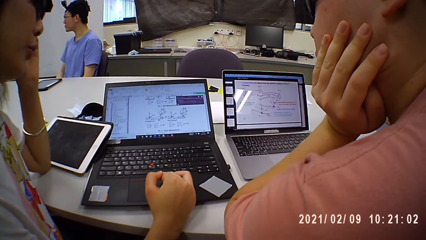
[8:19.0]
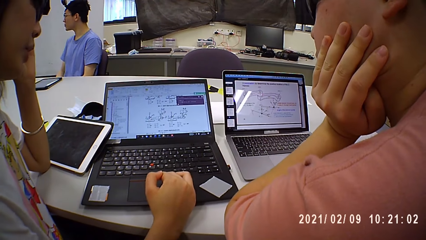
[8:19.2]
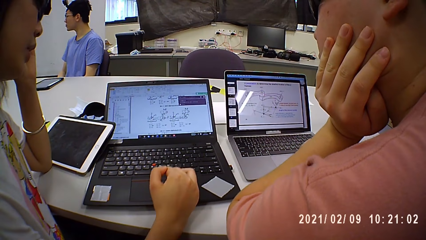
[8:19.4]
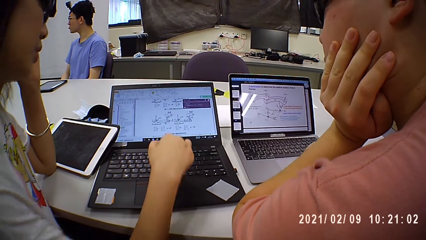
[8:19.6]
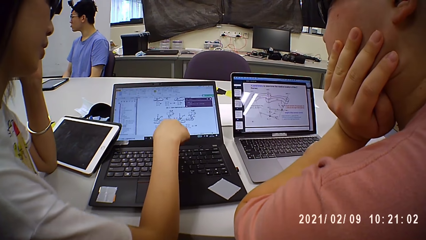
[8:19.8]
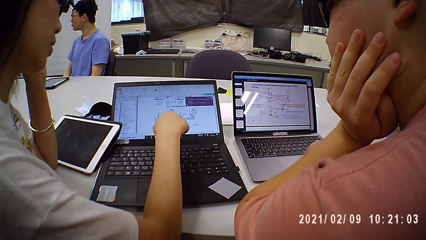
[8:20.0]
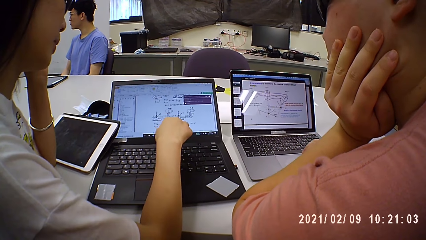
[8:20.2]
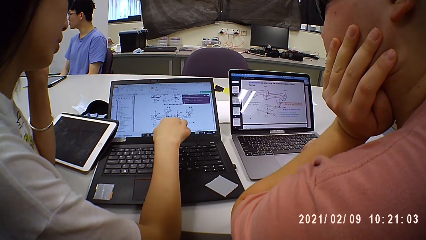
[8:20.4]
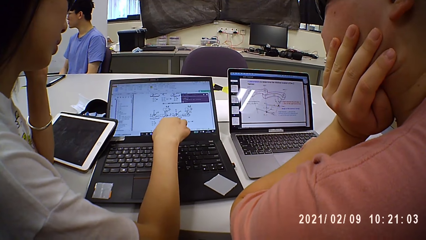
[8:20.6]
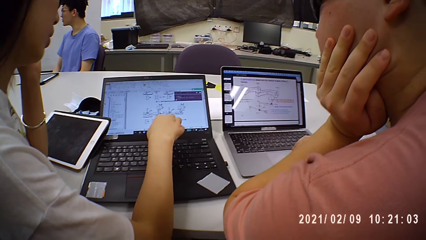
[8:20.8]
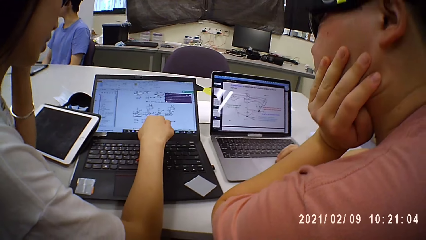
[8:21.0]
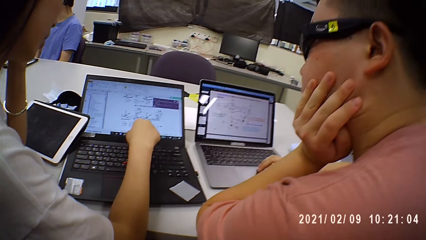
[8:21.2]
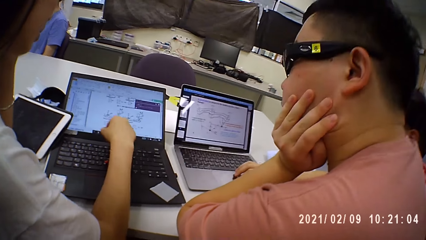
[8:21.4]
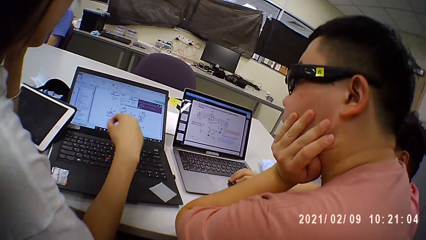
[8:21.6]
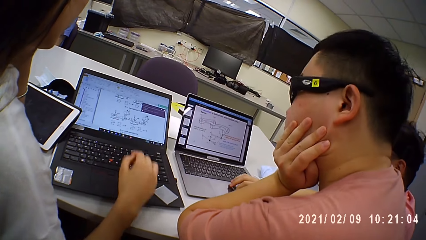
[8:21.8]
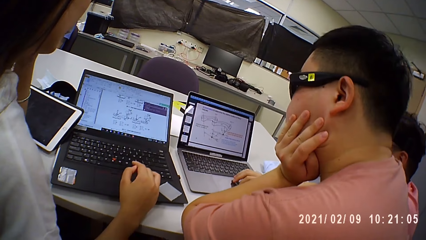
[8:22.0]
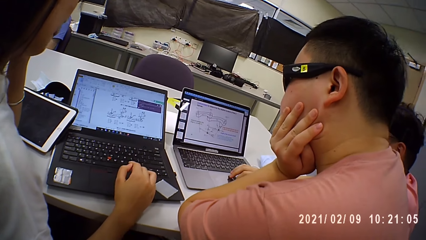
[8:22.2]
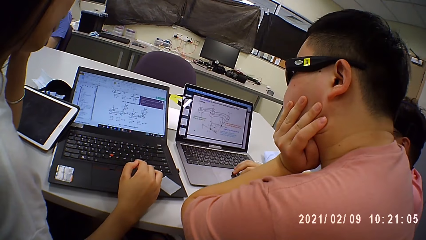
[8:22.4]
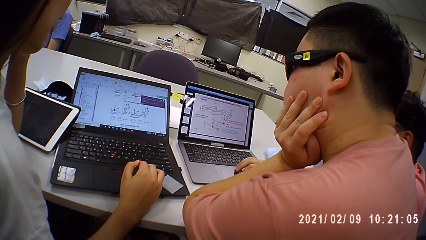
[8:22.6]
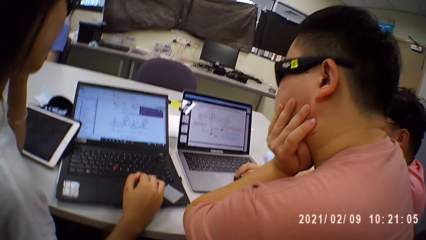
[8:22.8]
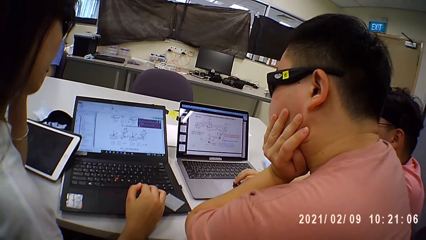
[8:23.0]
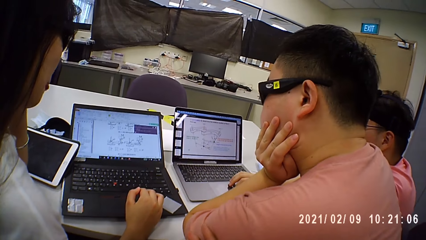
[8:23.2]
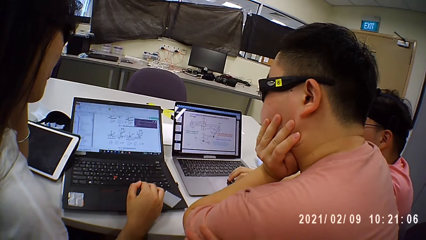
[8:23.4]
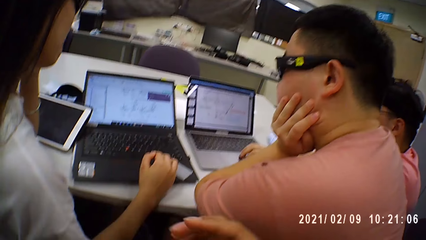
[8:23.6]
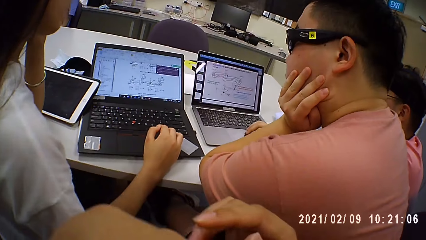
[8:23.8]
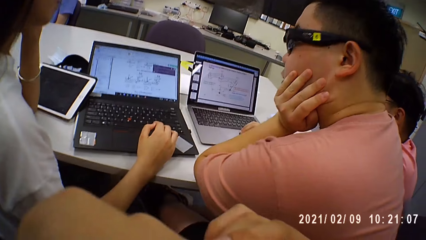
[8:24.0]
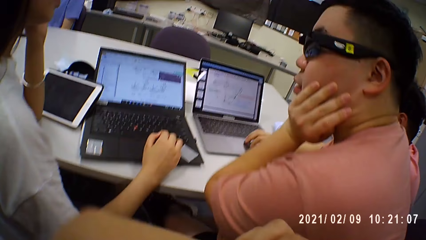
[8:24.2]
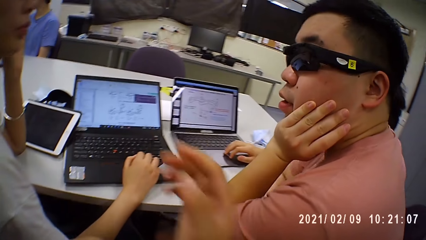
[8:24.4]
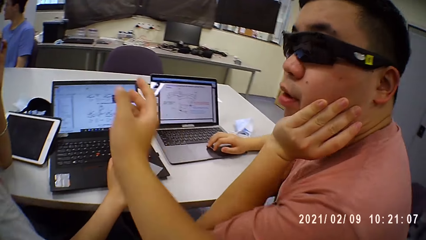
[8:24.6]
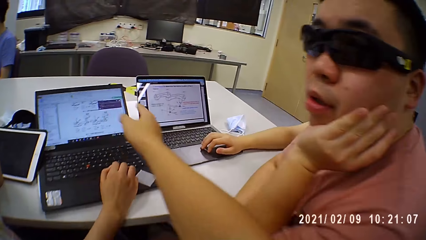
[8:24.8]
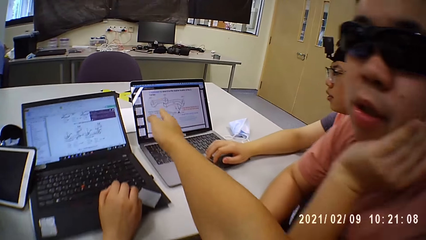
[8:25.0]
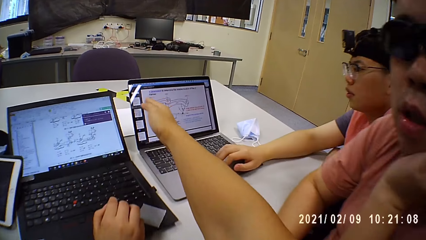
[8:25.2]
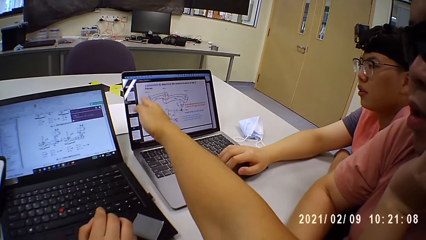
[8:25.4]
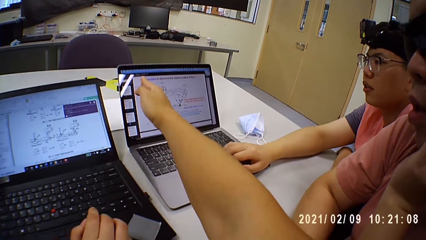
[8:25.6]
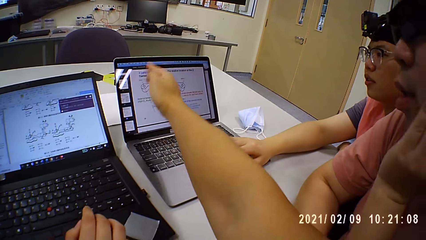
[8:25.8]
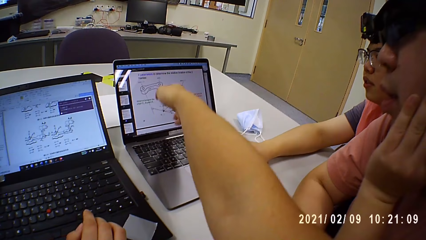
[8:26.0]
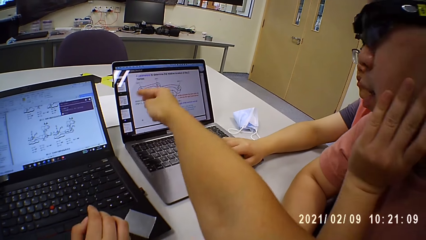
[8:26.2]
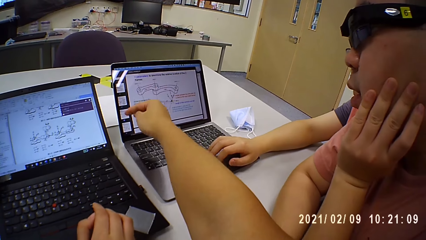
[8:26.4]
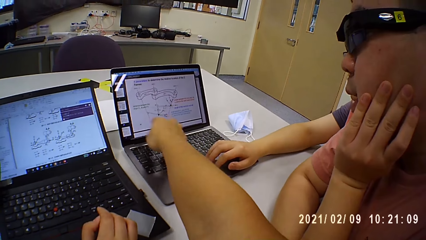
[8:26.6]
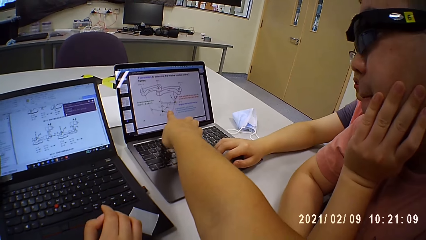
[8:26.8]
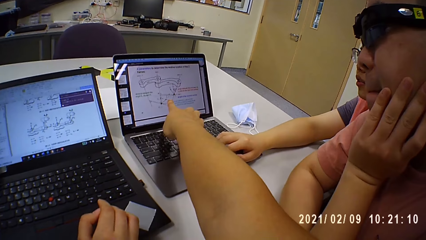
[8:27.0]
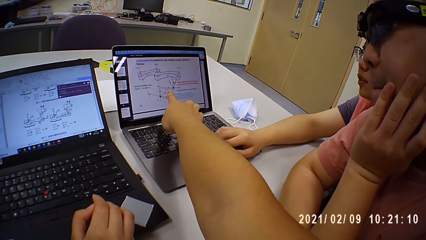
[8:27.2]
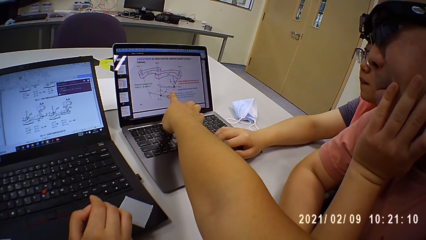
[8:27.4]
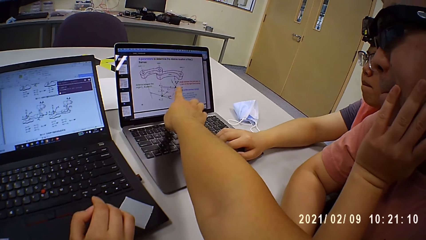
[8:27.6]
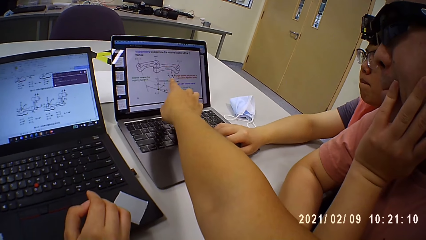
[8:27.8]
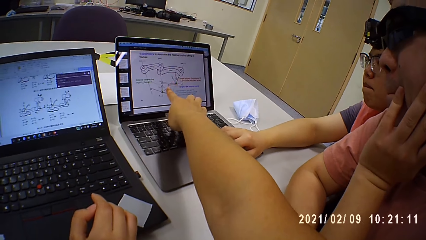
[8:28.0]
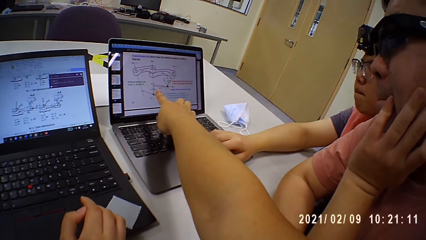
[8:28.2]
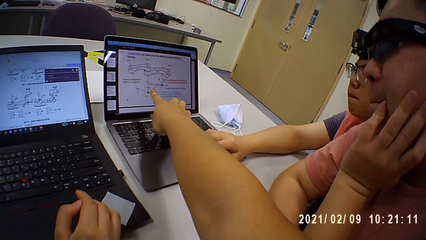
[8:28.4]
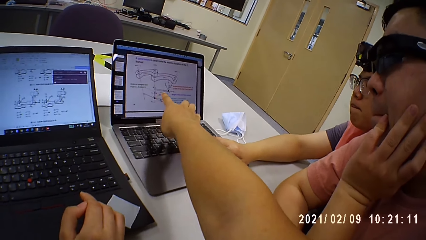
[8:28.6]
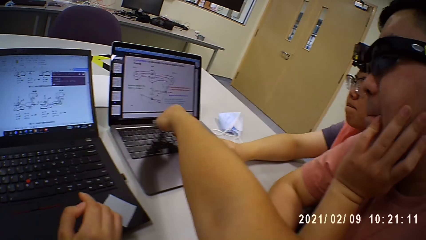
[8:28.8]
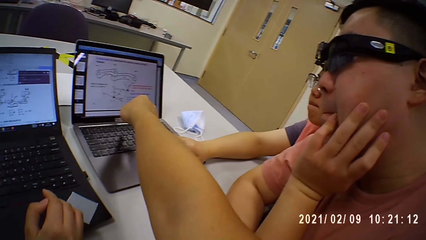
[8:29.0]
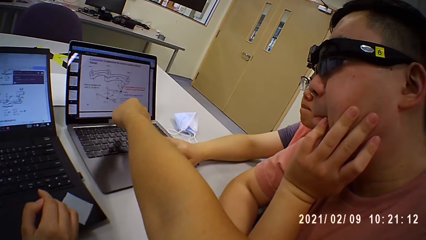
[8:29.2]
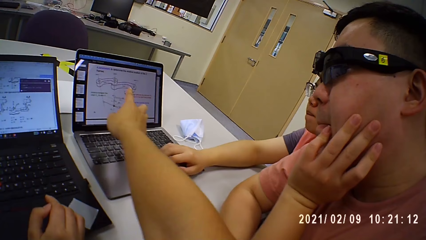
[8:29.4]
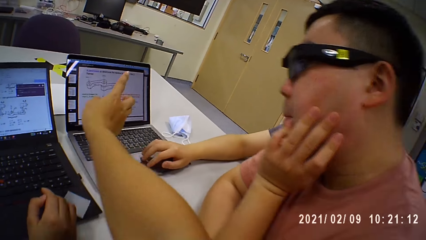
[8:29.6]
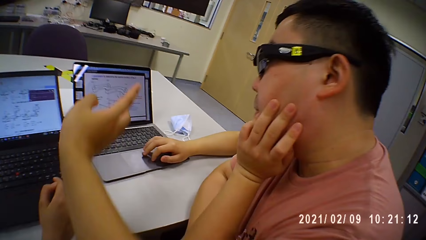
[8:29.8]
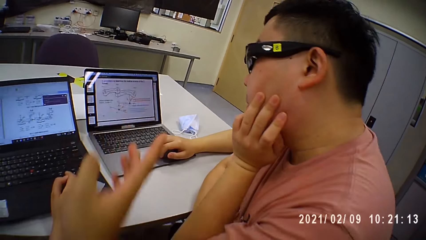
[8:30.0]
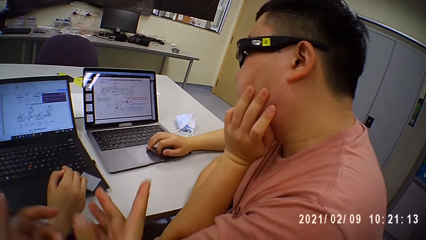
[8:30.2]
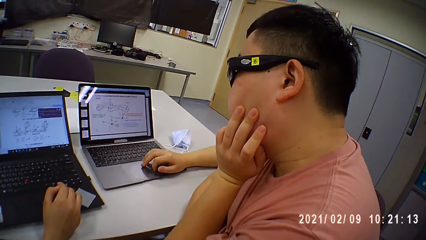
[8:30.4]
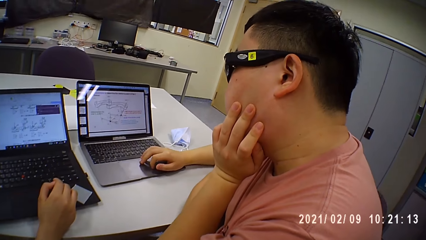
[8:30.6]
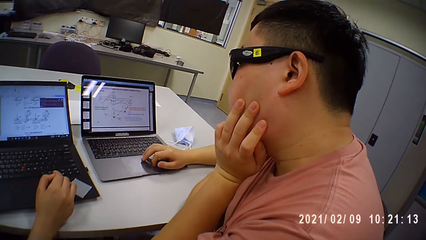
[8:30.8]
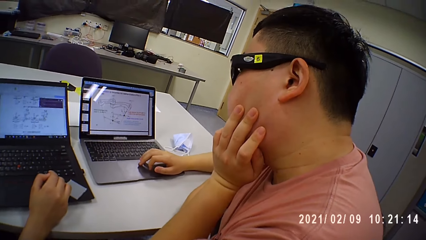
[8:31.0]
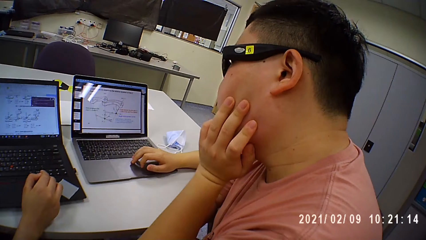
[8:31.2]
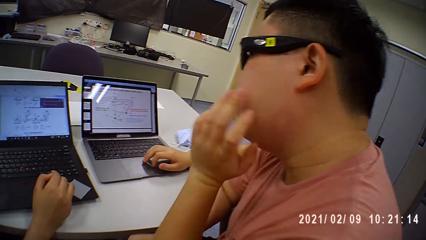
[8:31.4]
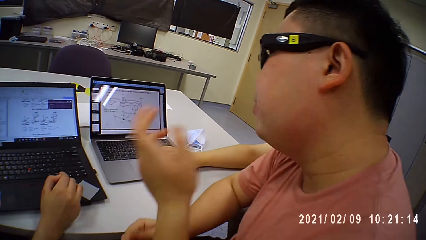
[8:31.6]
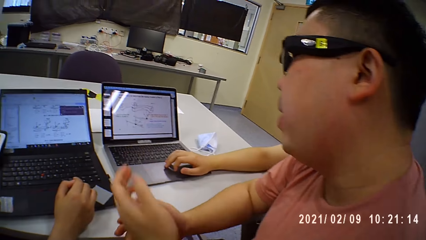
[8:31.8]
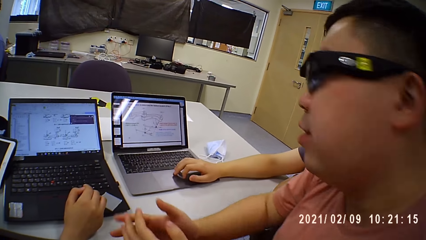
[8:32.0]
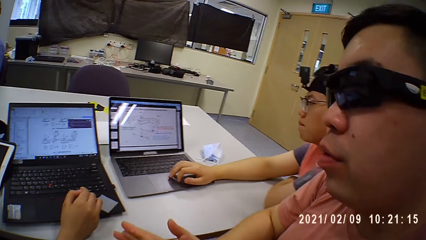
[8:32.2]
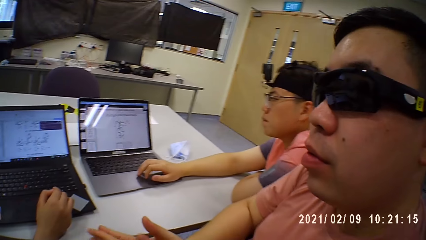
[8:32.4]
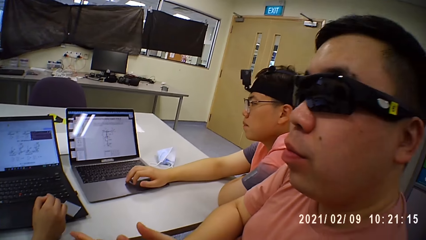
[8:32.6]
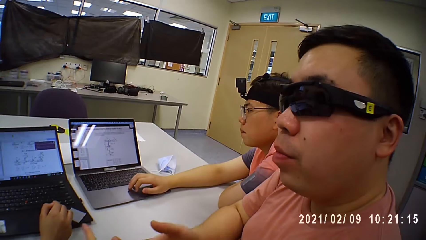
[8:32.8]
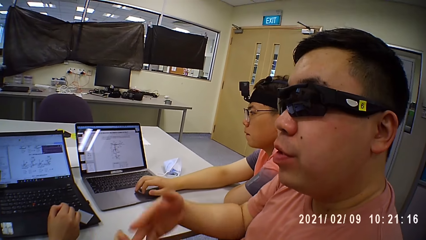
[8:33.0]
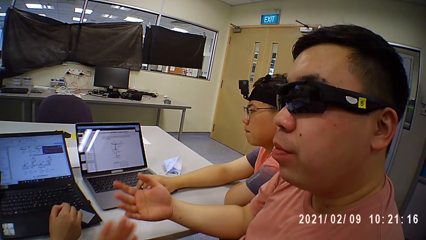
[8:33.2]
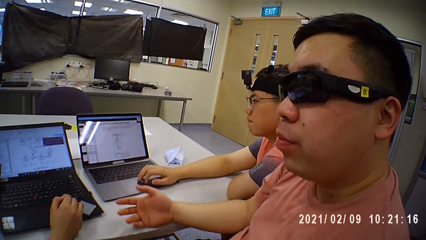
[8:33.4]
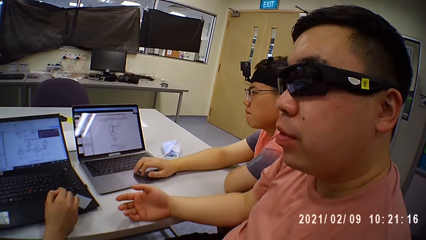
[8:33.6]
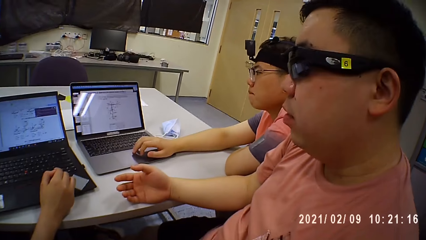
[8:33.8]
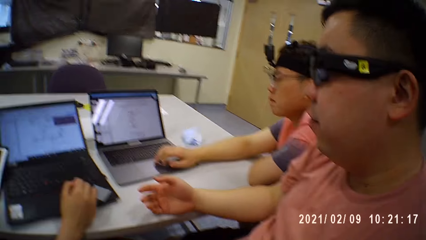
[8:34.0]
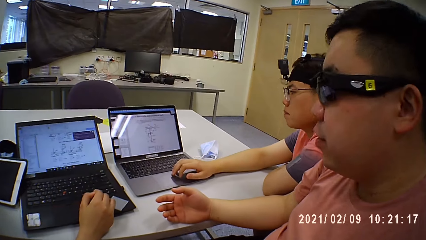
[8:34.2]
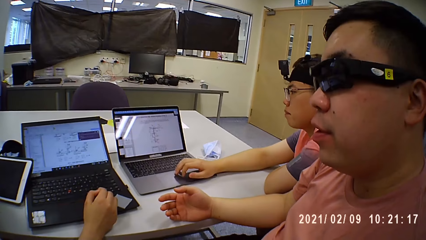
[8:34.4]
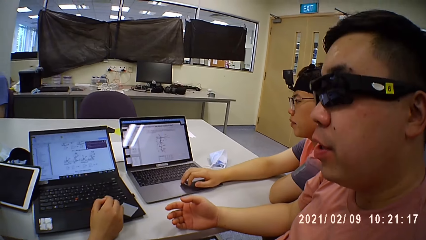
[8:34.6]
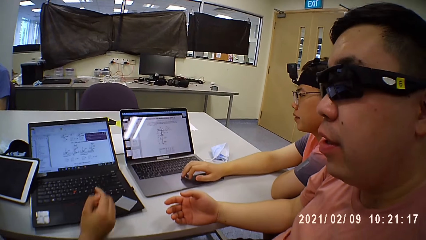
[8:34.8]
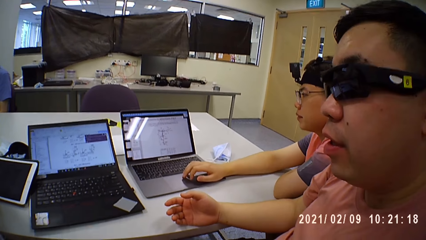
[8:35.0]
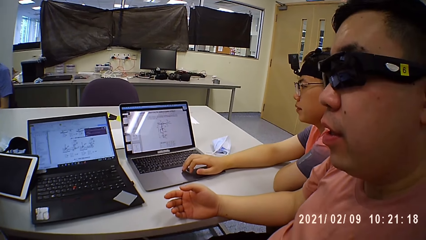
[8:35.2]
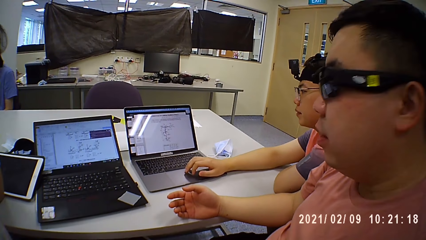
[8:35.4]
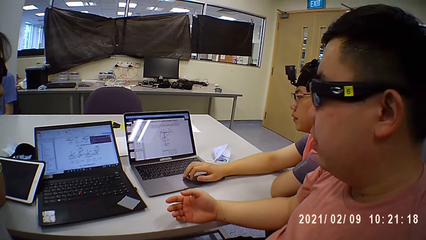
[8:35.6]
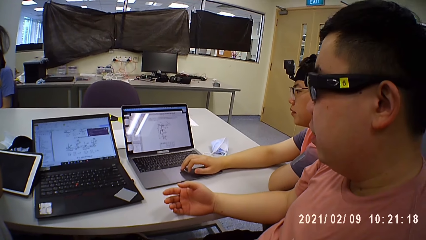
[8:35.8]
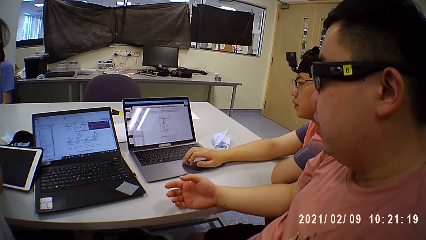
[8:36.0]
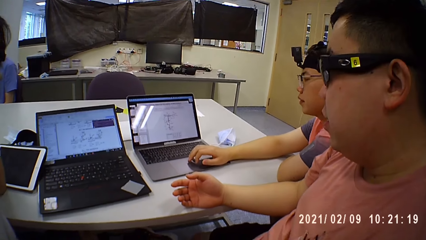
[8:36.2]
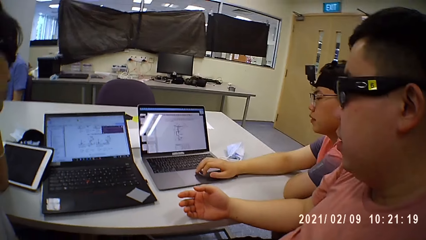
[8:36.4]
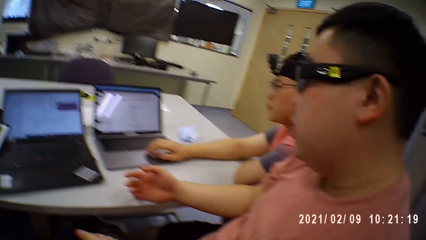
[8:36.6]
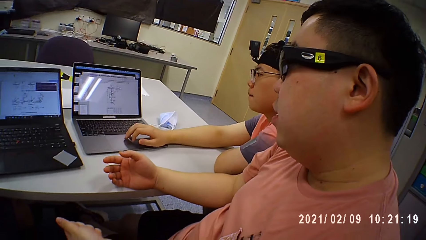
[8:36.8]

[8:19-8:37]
The camera wearer points on the laptop near a person. Another person sits near the first person and clicks on the laptop on the table. A man demonstrates using hands.
